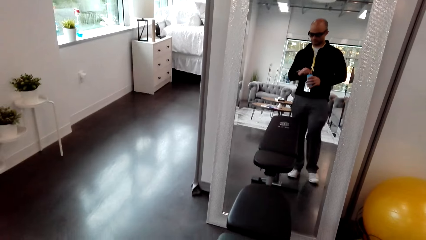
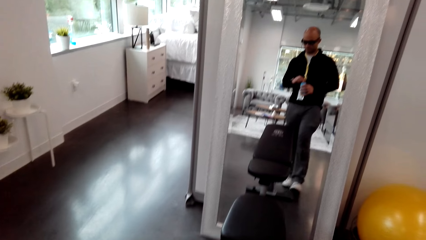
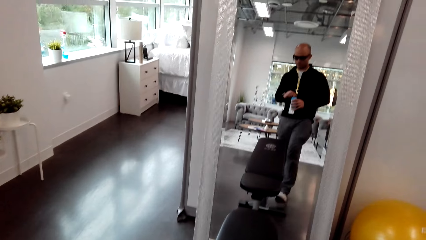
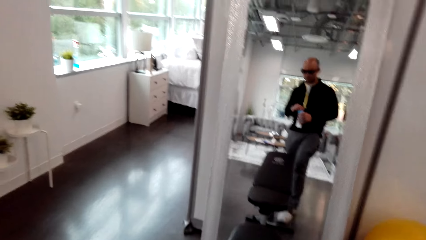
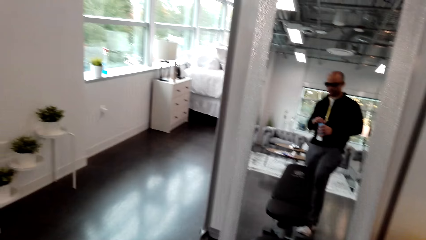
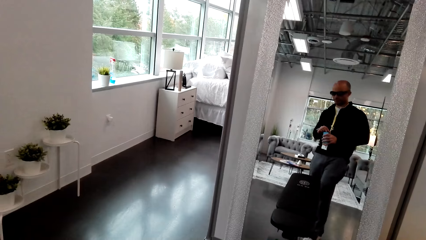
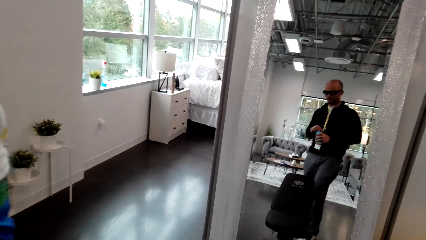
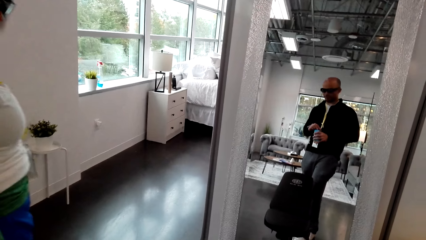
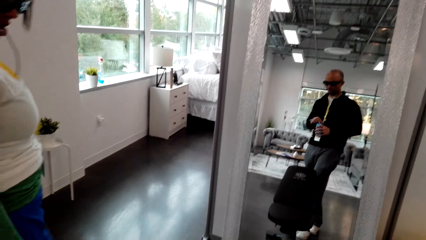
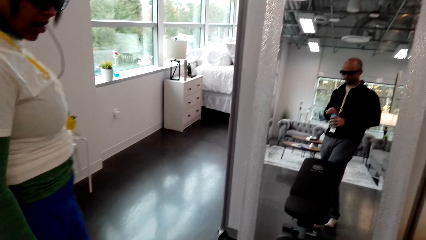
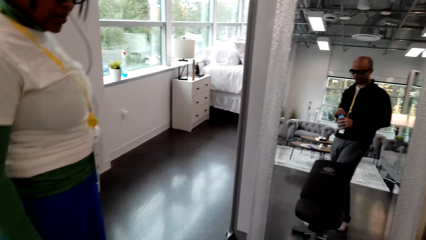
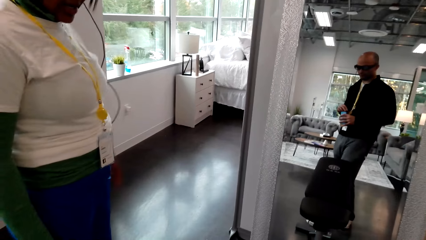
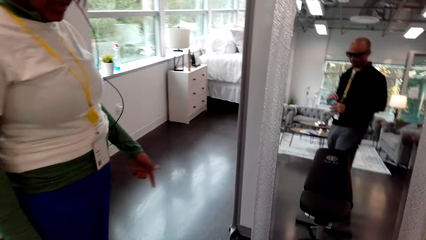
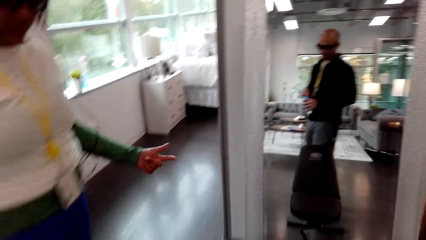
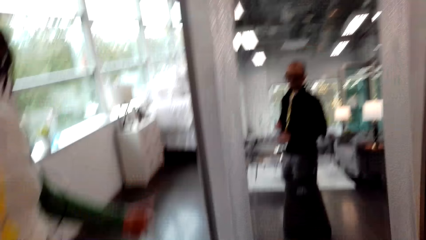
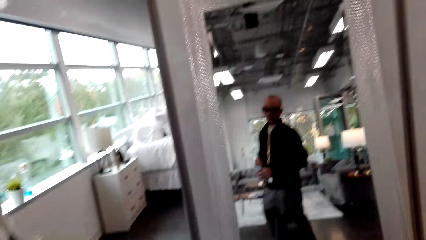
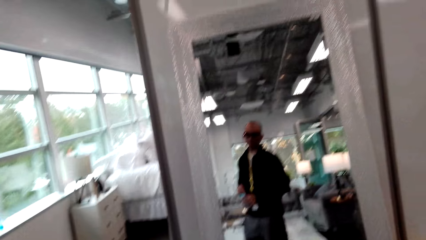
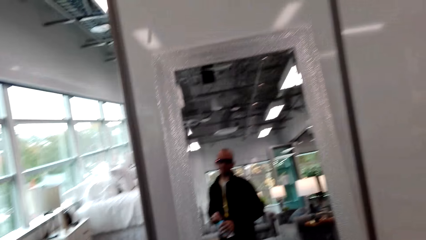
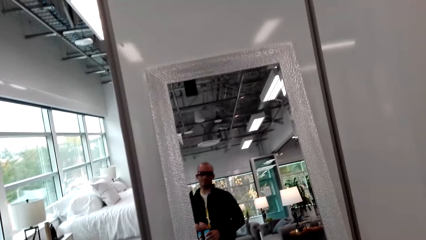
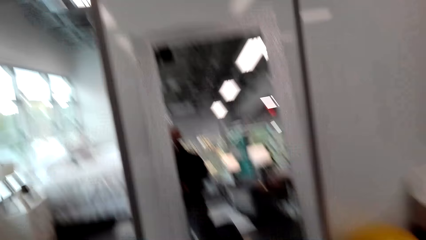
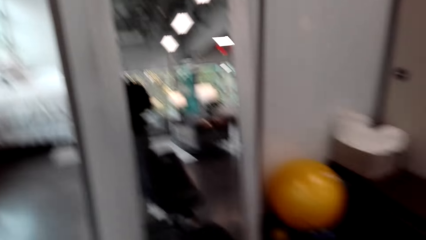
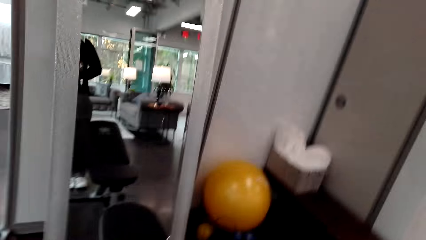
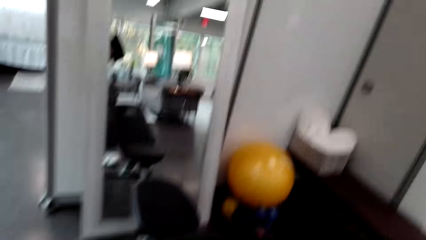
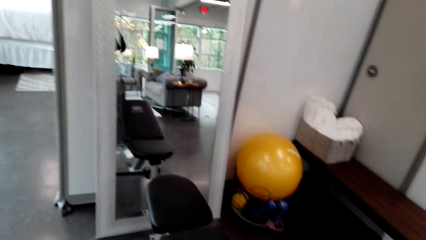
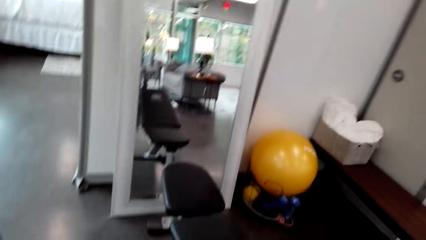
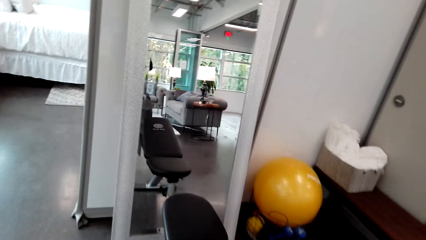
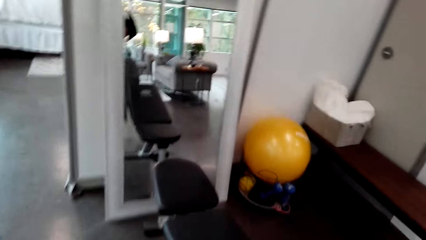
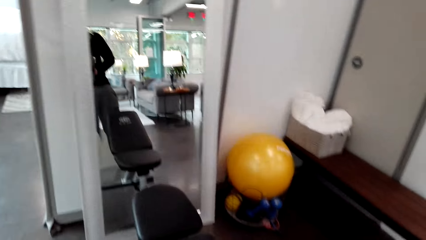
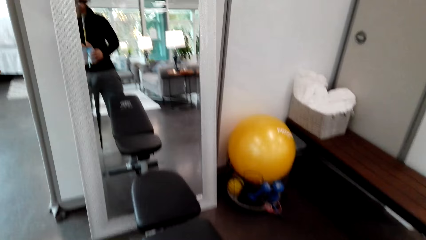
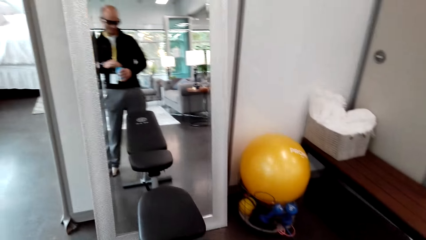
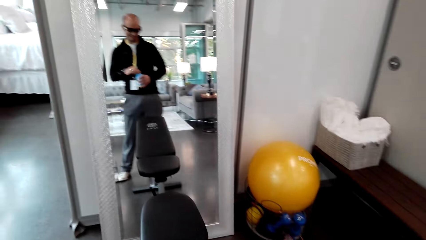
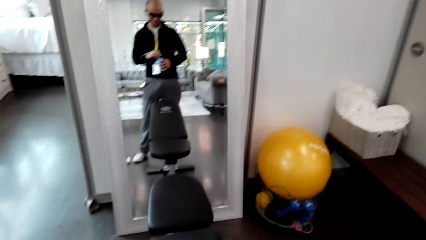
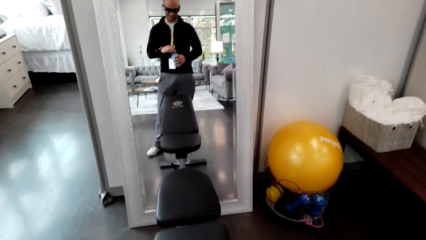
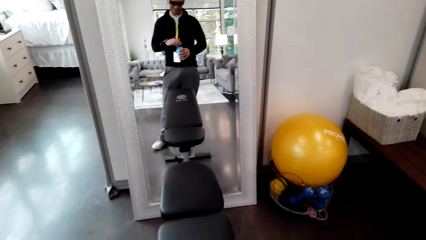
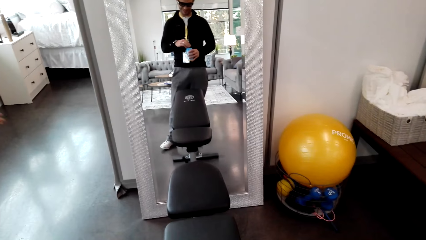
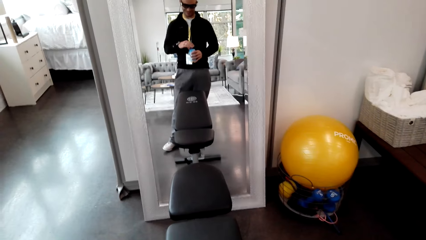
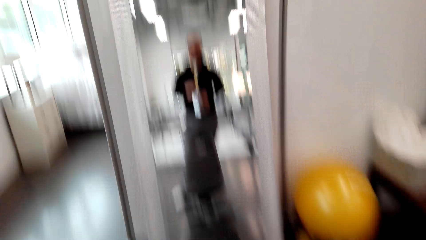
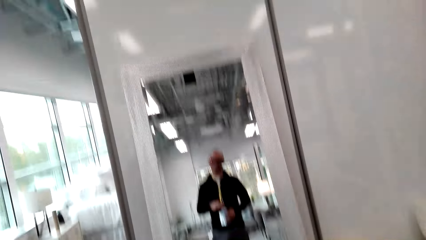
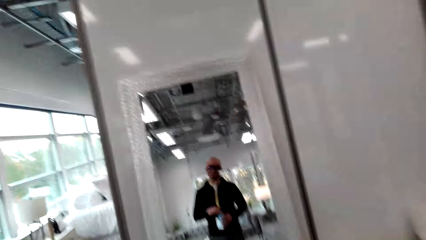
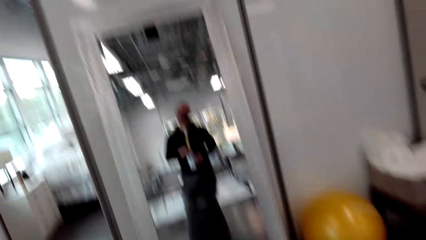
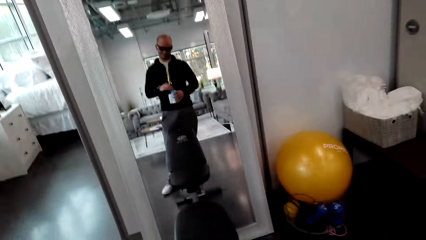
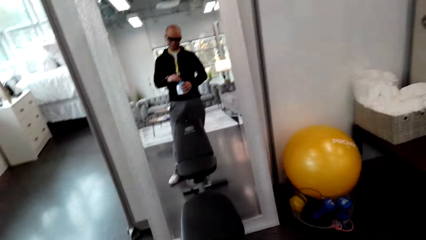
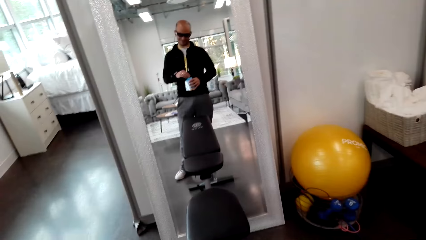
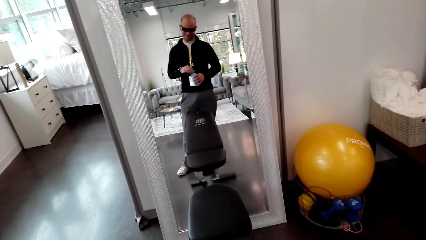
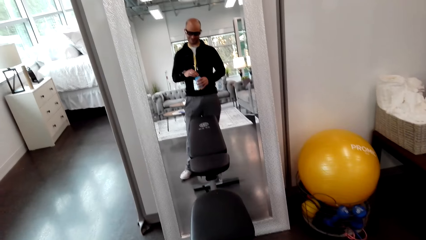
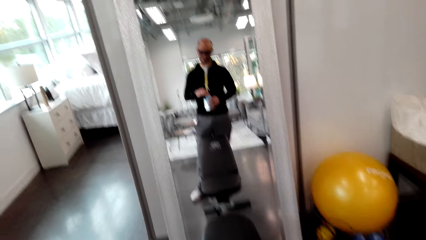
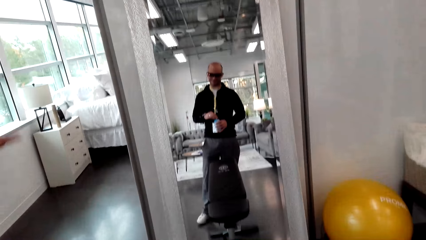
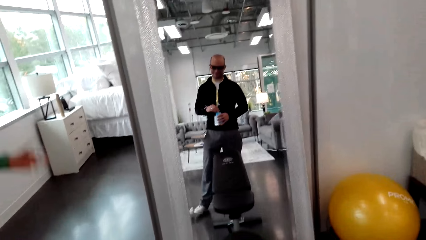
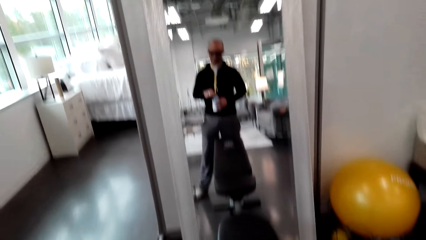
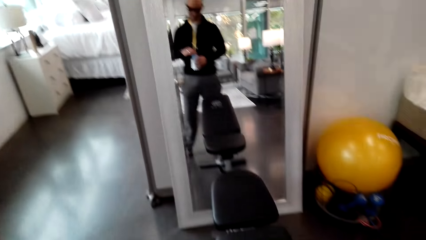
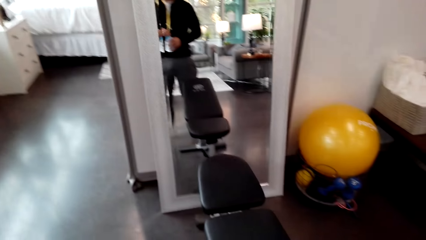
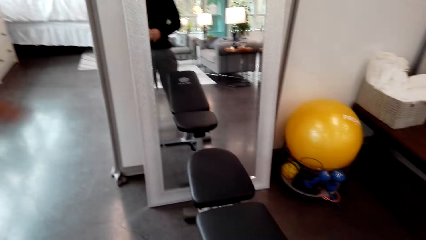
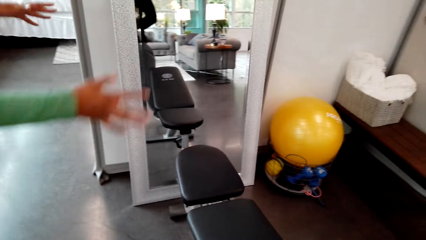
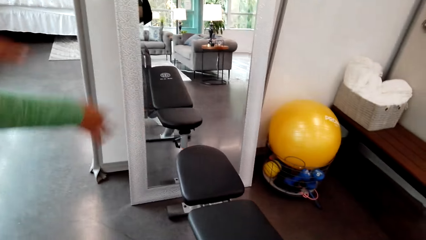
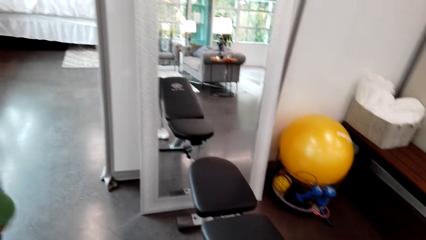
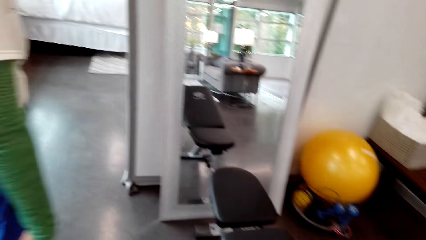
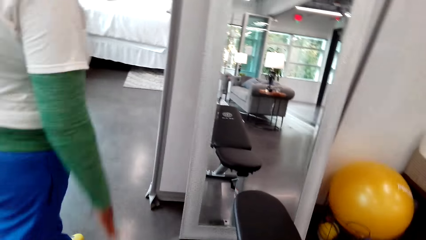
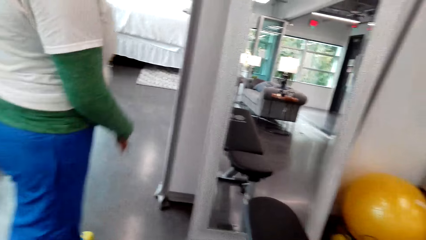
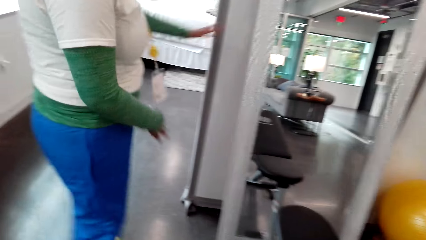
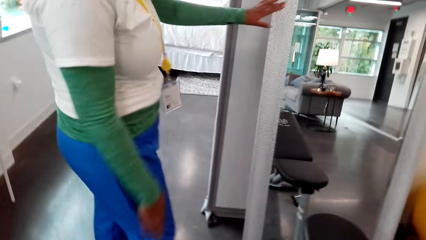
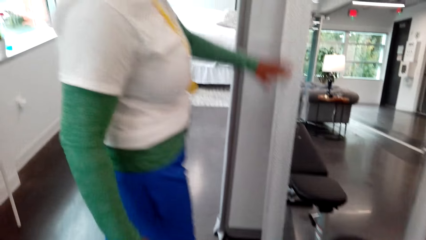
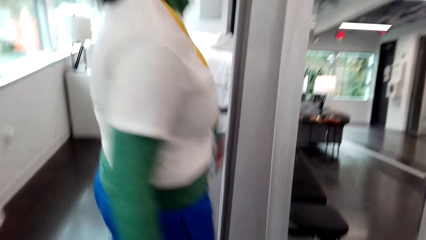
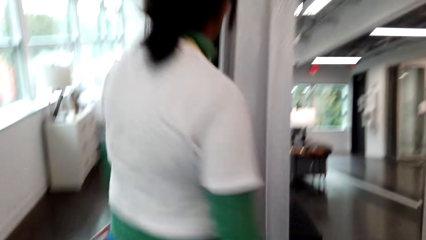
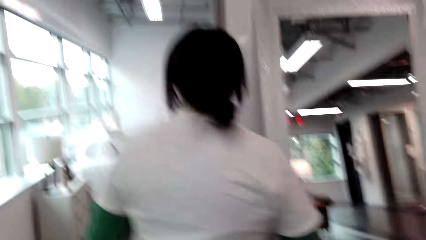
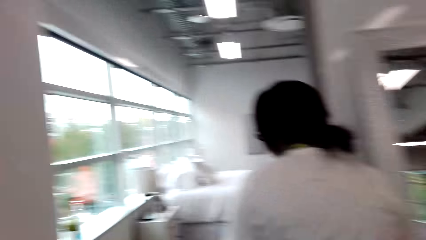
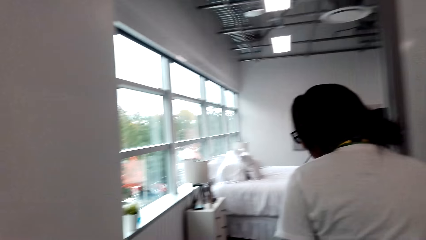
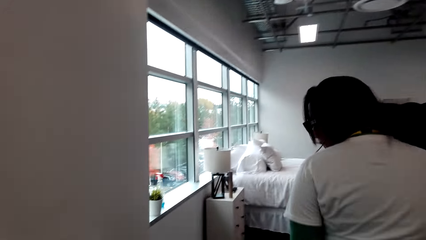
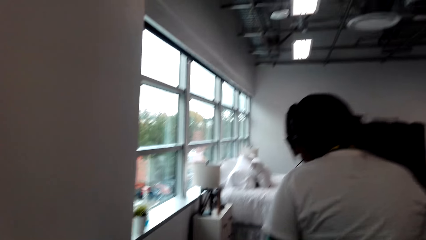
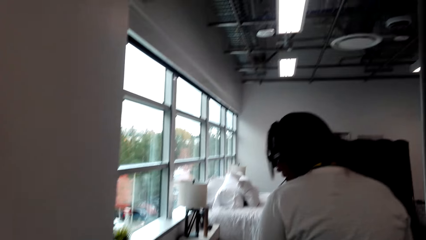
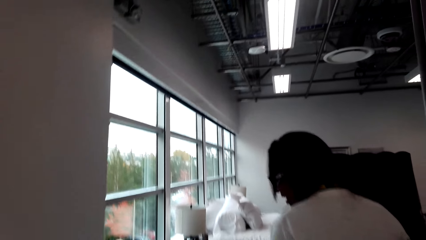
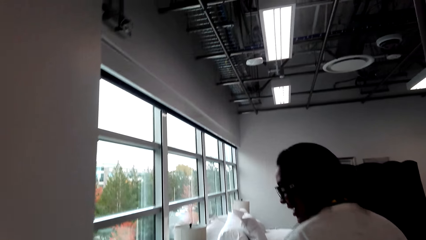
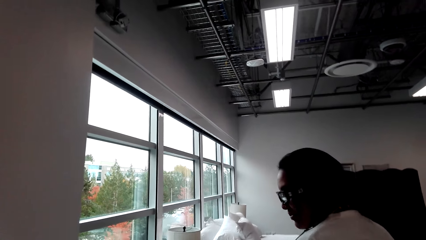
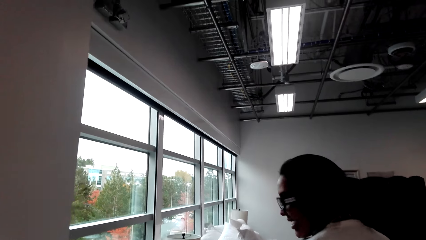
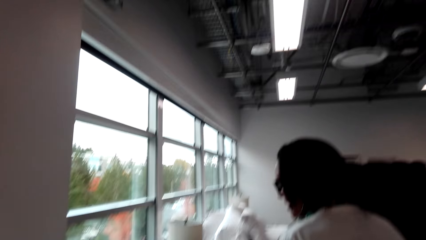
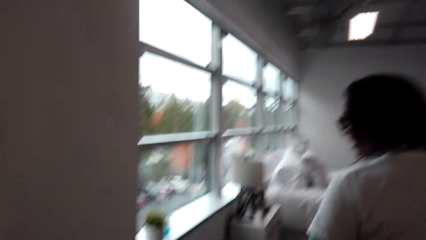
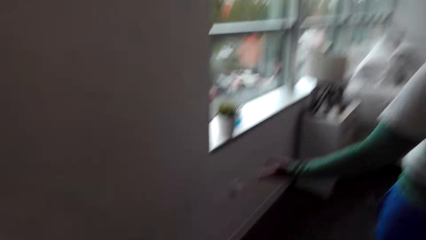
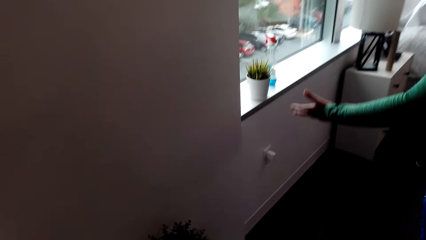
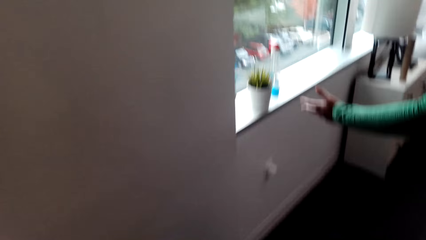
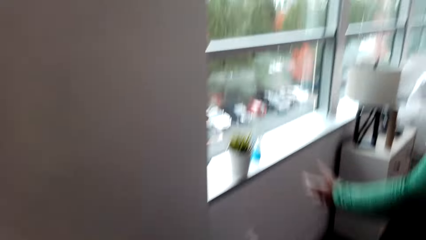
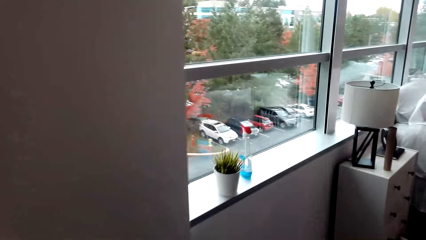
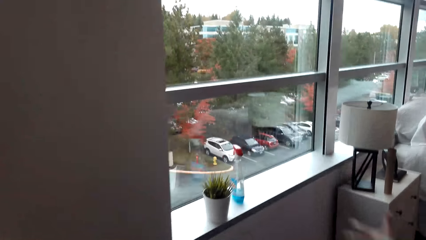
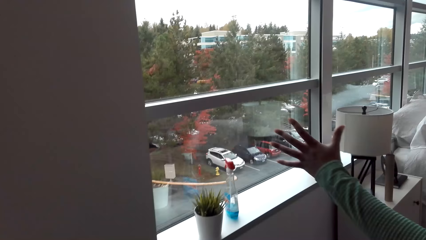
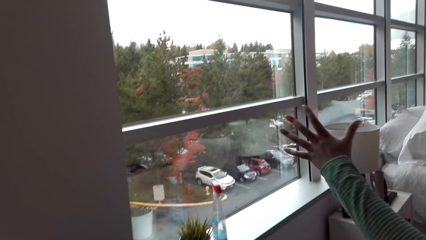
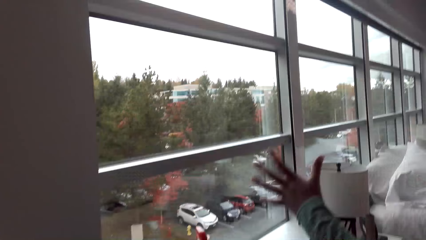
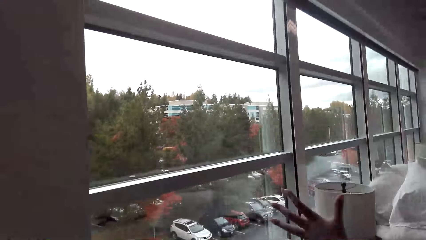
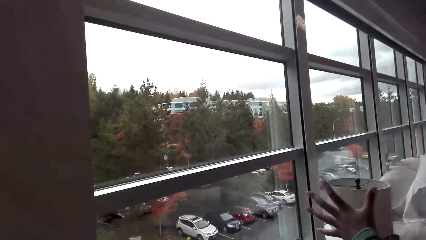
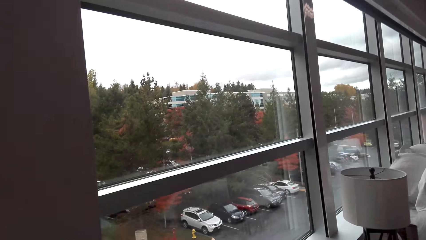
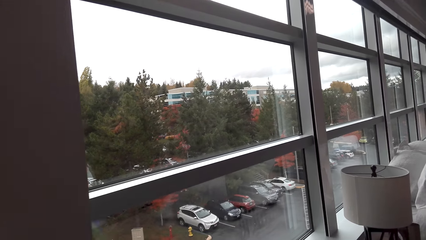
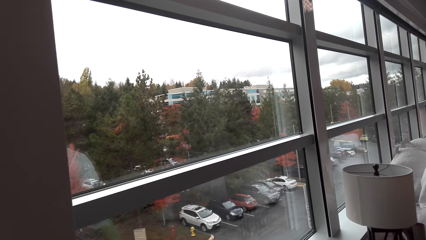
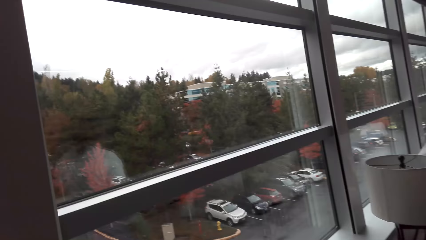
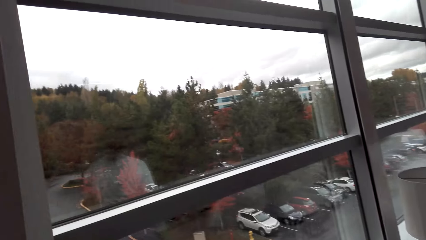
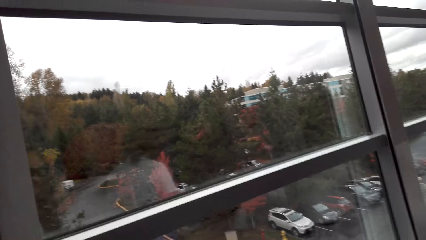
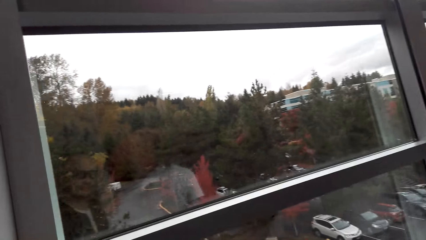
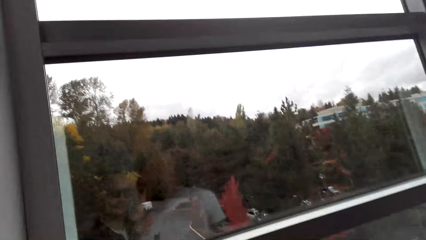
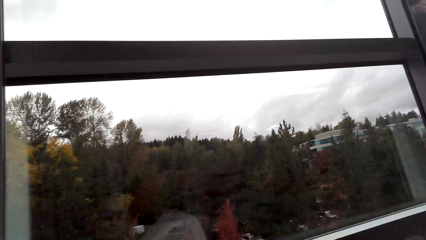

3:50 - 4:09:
The camera wearer talks to a person. The person talks to the camera wearer. The camera wearer talks to the person. The person talks to the camera wearer. The camera wearer holds the bottle with his hands. The person walks to the bedroom. The camera wearer enters the bedroom.
